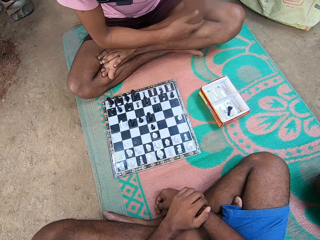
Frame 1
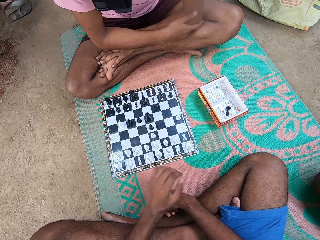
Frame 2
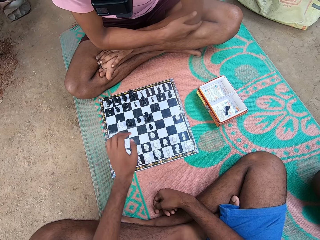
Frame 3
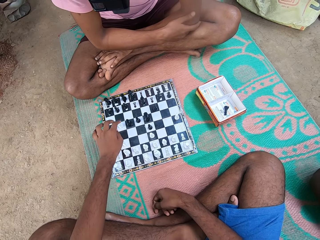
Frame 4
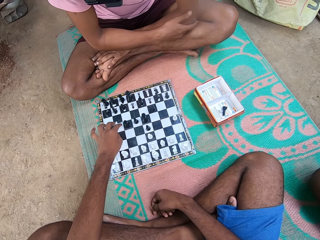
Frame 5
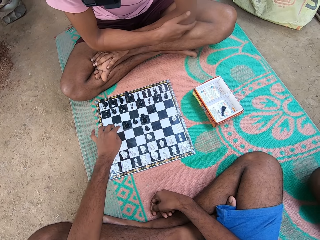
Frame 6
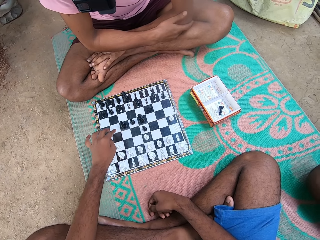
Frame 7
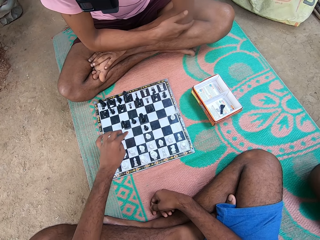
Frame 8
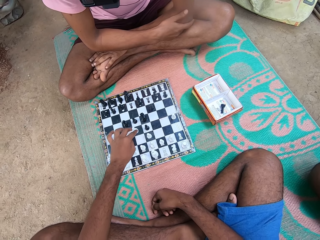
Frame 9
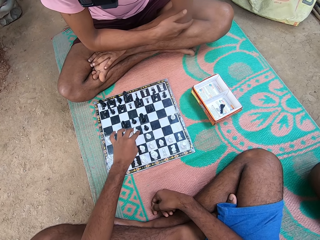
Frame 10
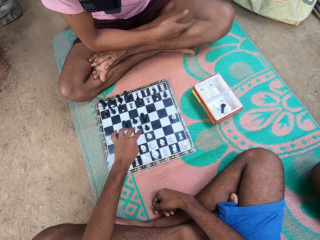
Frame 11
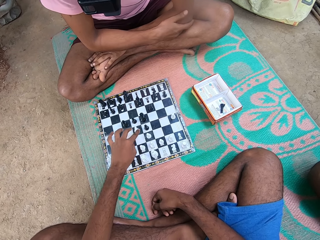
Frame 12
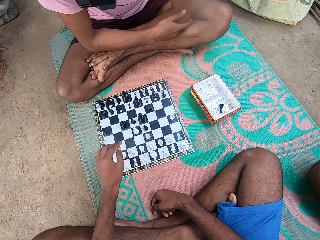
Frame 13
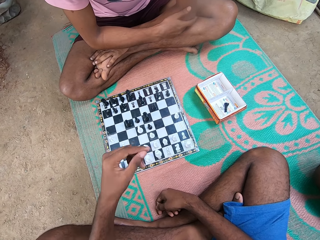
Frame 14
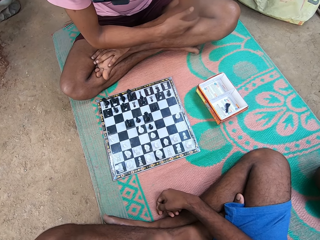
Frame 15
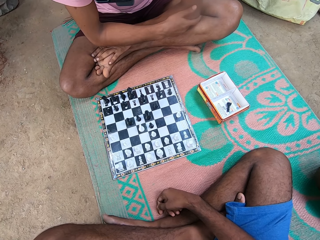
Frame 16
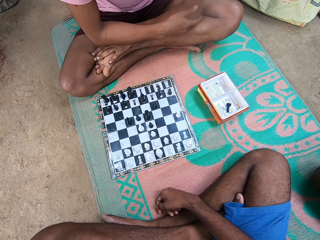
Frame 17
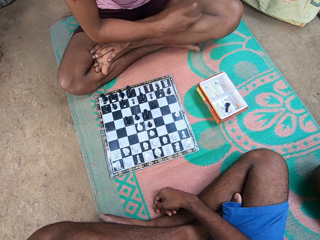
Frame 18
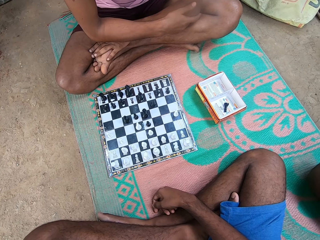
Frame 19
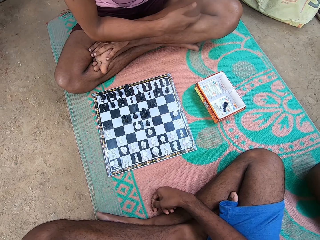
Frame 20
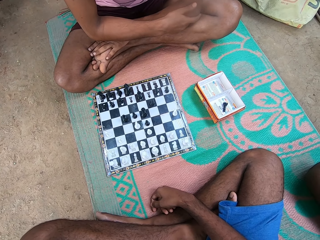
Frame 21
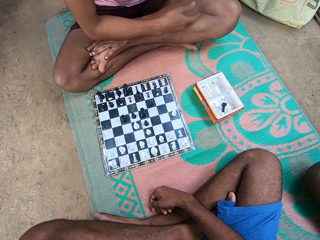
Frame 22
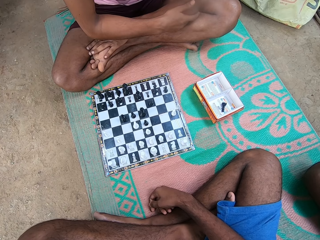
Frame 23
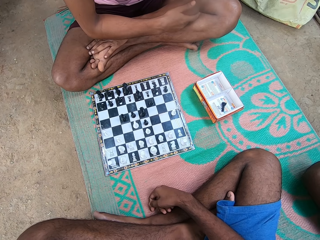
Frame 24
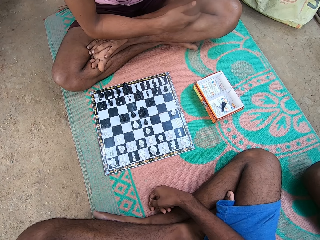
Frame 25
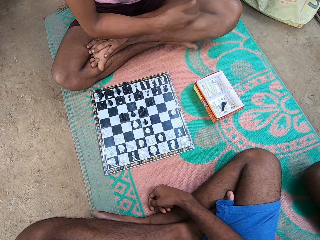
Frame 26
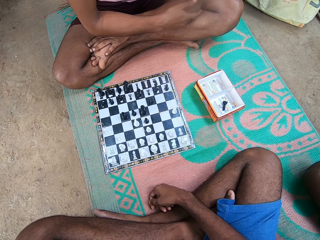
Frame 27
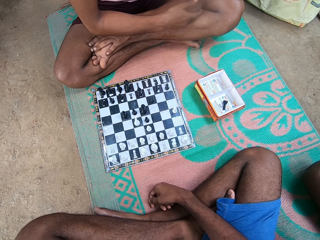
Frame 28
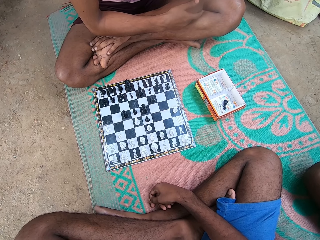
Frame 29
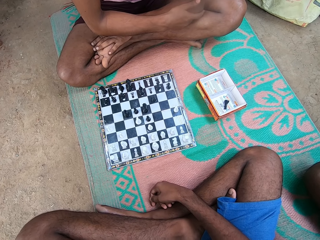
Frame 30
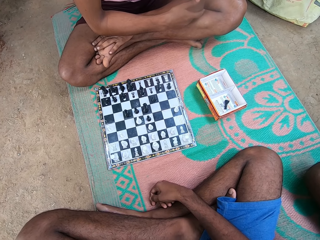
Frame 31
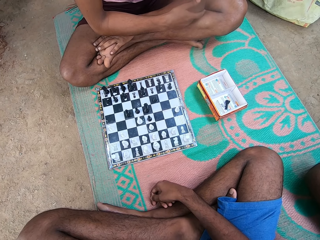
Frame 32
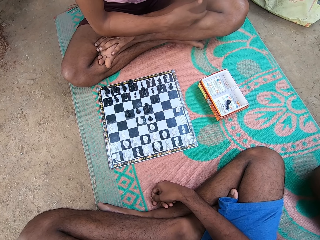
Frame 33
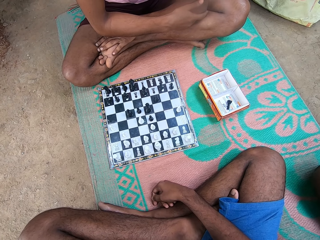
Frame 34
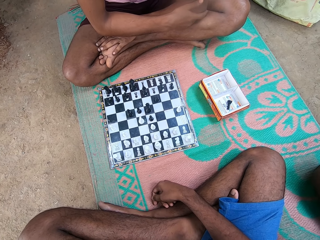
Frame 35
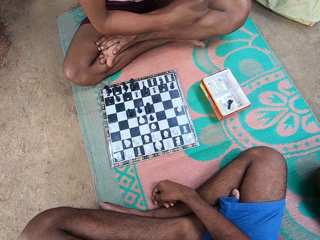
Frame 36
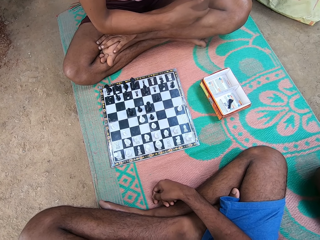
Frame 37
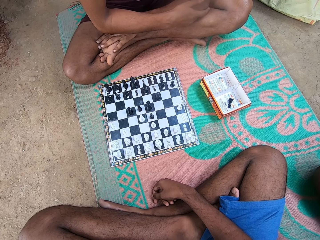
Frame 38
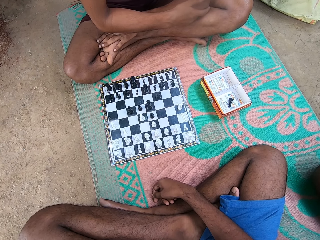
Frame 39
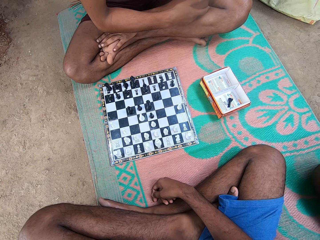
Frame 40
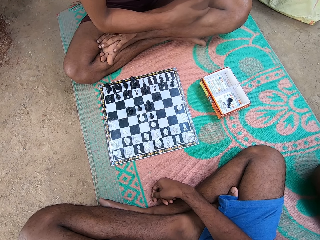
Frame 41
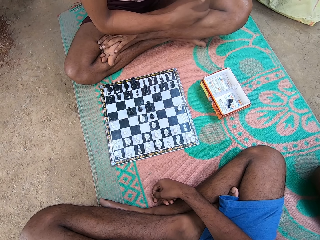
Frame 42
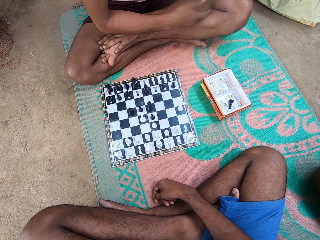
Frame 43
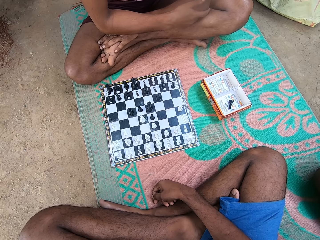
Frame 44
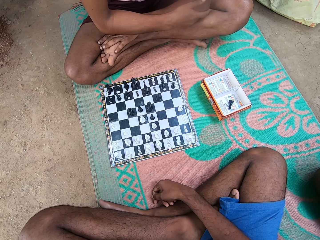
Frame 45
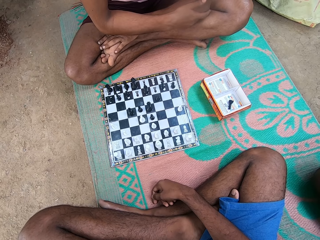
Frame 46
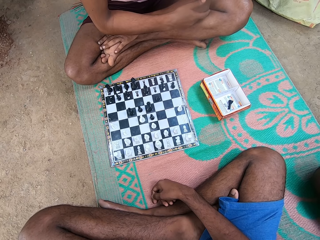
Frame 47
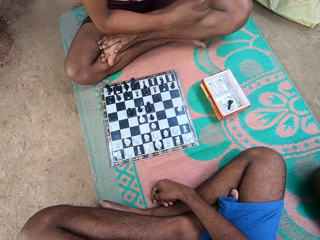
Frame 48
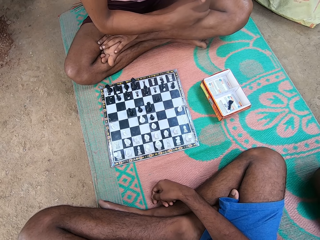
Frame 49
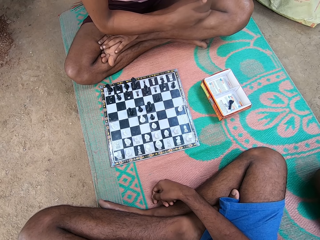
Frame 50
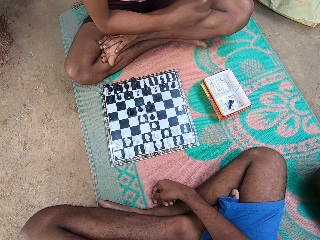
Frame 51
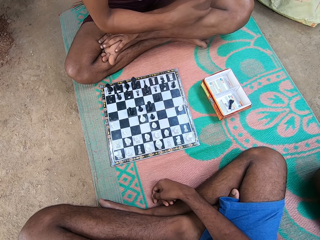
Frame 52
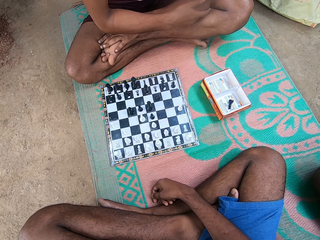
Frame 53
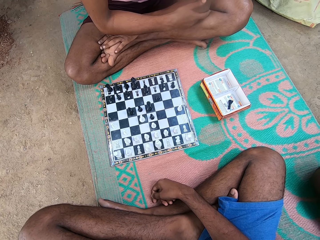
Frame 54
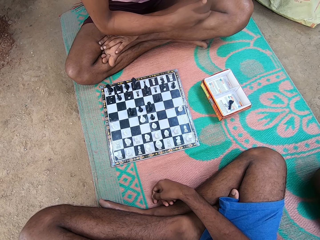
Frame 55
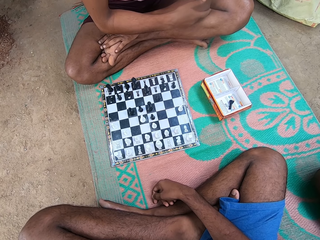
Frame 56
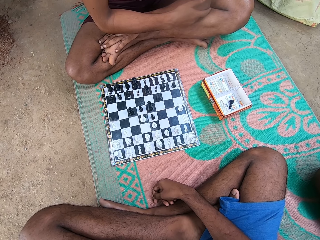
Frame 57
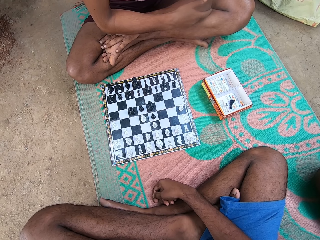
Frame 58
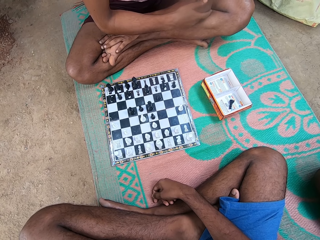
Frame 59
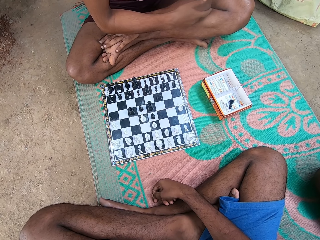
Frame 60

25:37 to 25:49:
A man looks at the chess. The camera wearer takes another turn in the chess game.

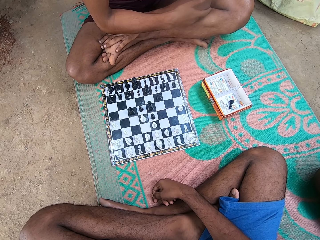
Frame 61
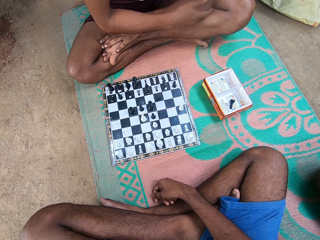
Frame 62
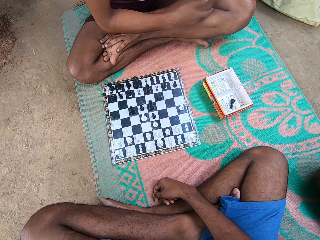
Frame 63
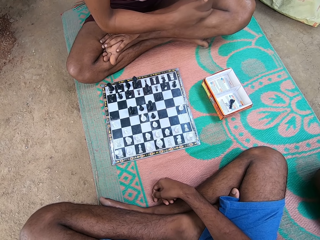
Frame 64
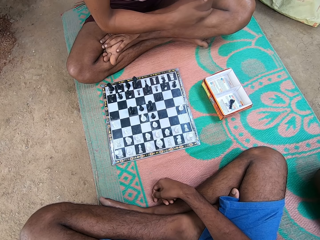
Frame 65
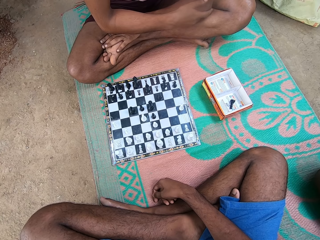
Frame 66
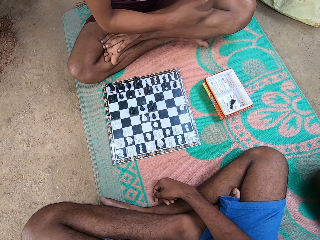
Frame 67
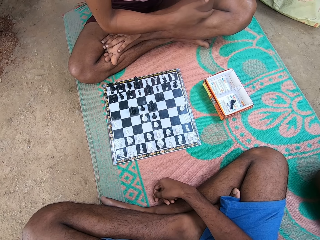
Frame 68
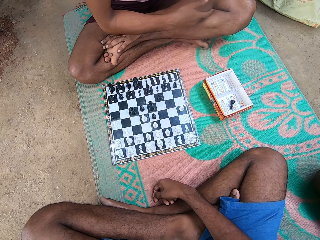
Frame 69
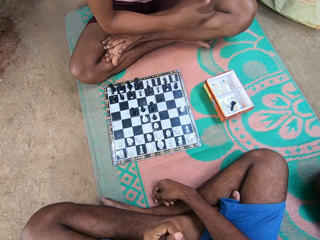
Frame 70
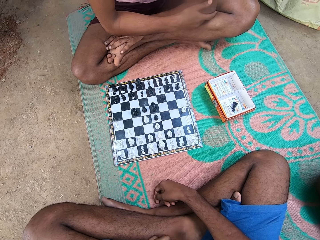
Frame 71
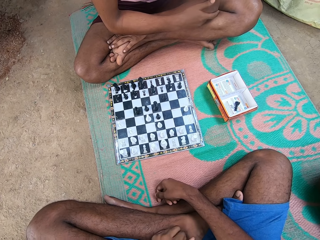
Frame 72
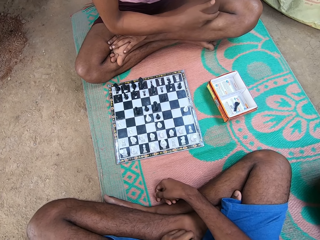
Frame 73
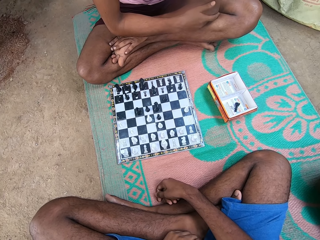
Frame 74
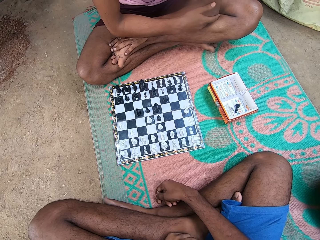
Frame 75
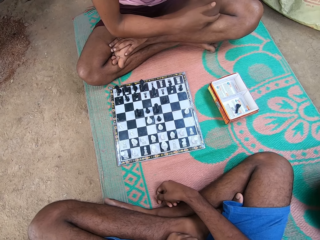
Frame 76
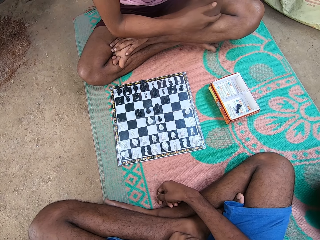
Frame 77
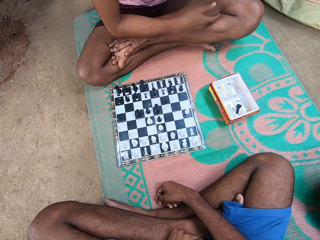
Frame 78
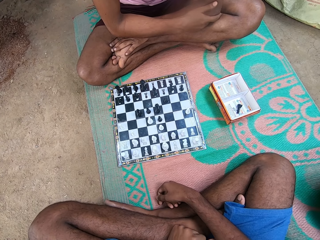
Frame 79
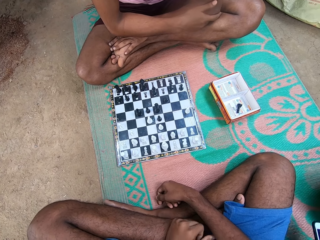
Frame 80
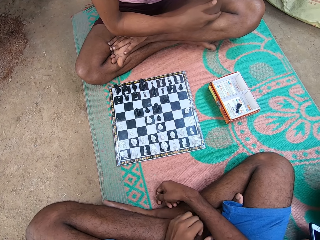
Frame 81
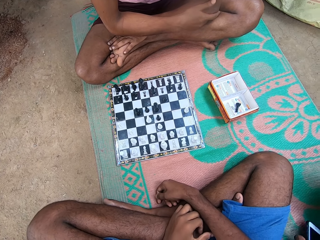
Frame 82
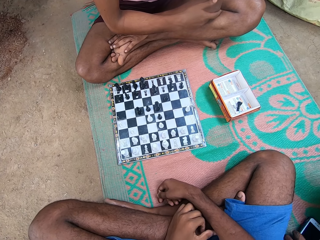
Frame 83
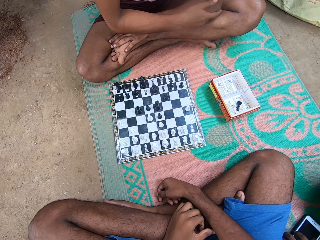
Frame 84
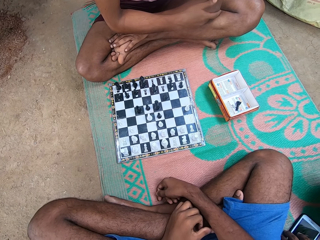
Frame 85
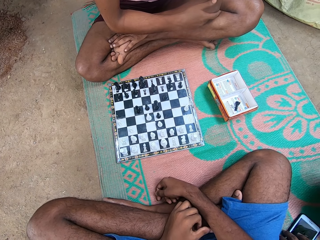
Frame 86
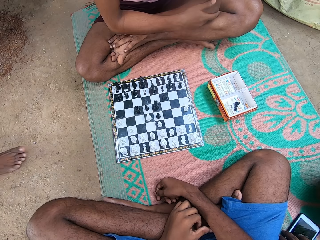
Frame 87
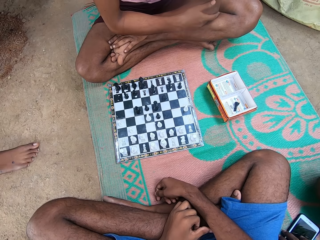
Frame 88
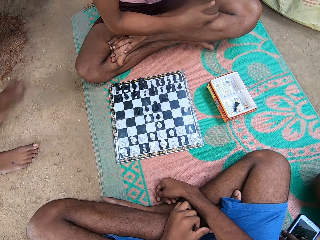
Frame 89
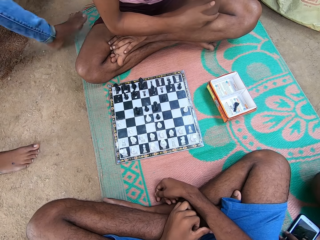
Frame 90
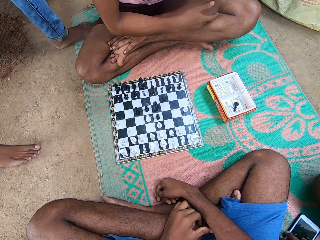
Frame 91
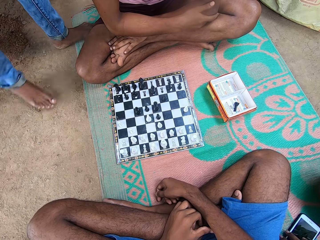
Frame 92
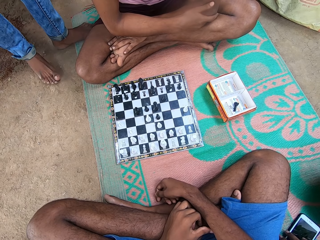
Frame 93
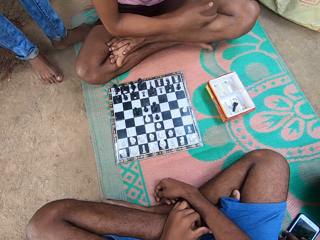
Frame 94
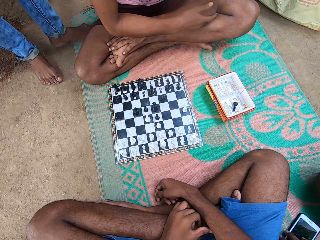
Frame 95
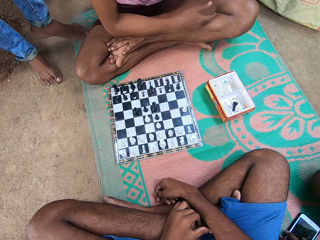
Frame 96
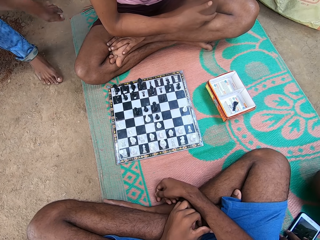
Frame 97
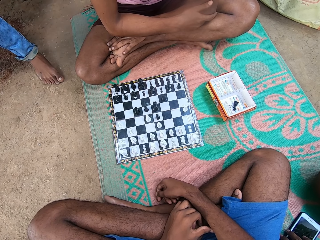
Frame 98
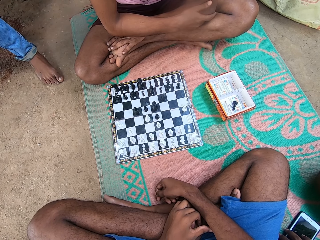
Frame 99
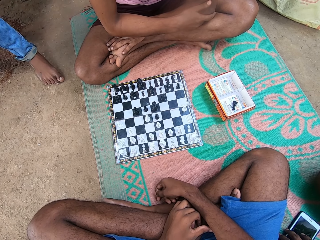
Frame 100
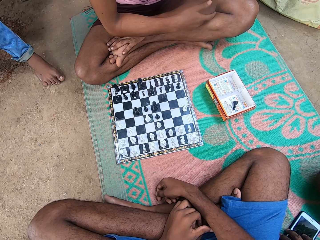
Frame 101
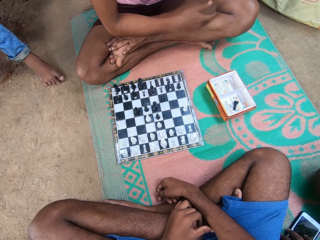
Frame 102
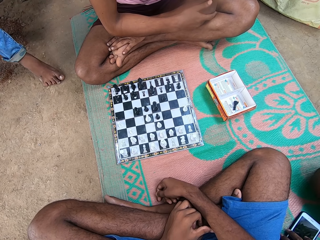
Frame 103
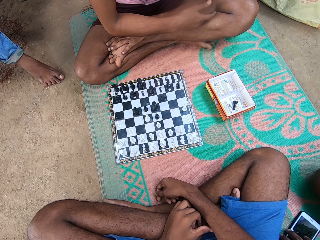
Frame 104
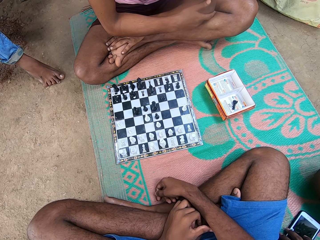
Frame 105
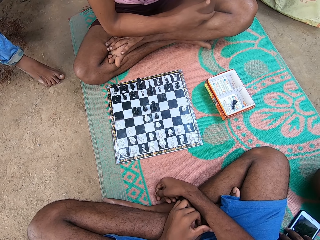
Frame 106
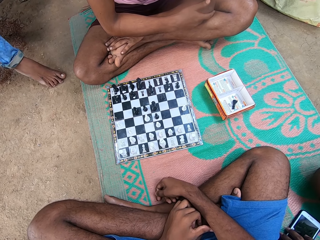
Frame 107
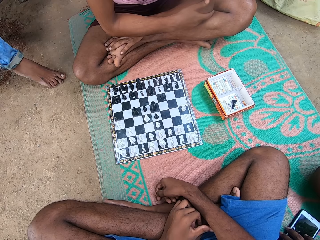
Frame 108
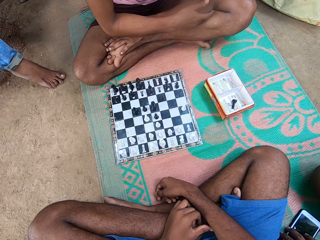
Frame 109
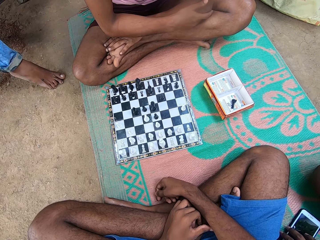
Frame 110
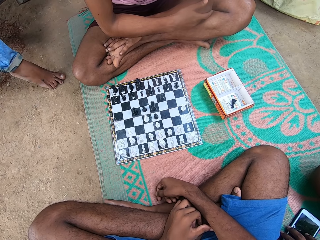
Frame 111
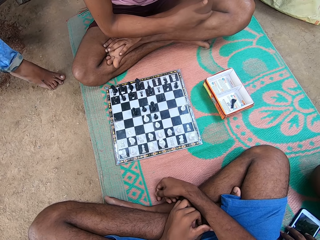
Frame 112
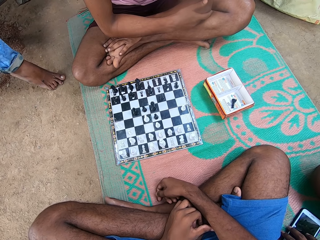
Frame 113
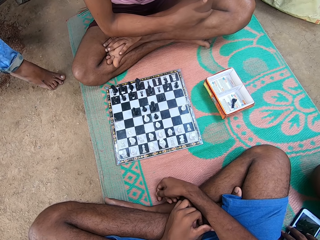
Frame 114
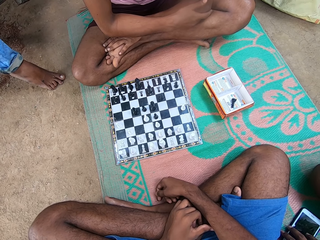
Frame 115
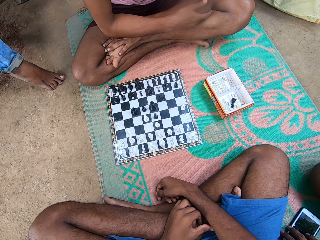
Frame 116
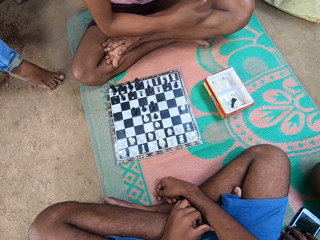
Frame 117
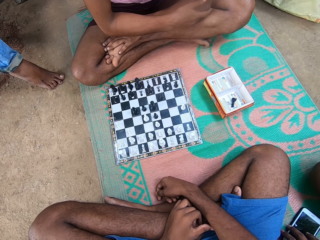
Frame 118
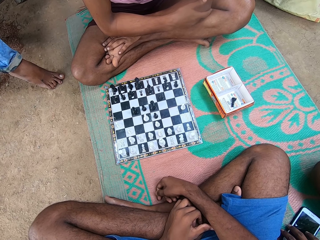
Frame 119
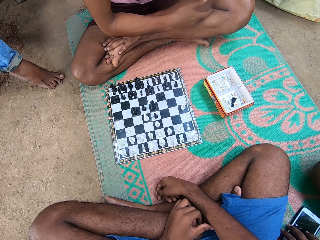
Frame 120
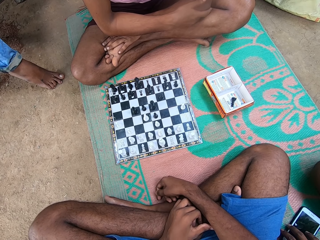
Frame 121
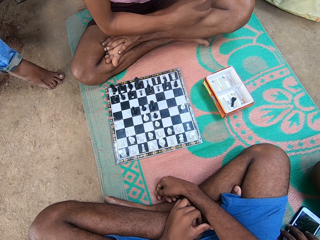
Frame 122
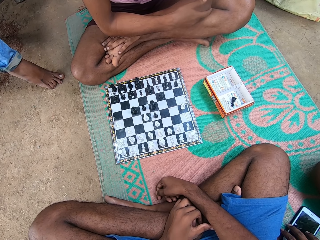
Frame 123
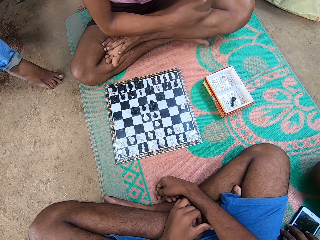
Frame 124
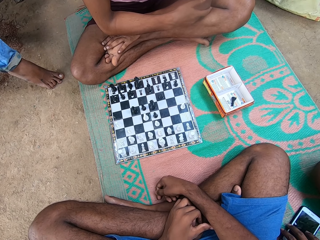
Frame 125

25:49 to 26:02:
A man walks.
